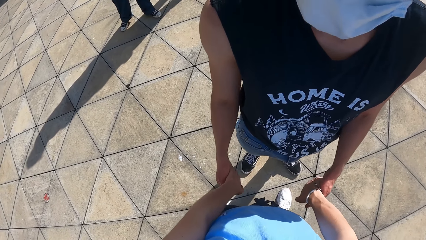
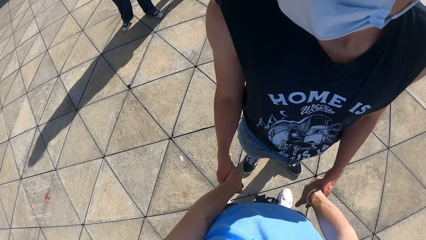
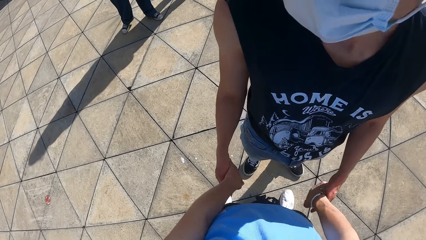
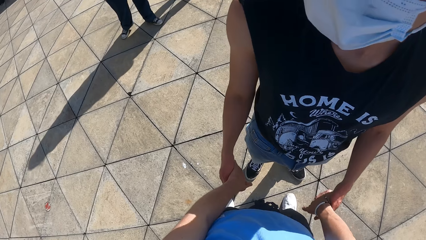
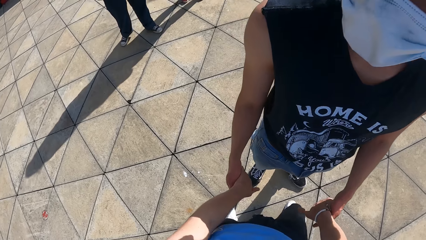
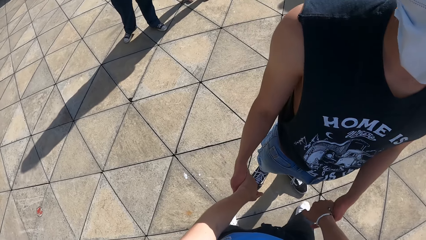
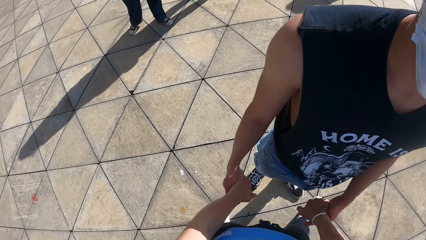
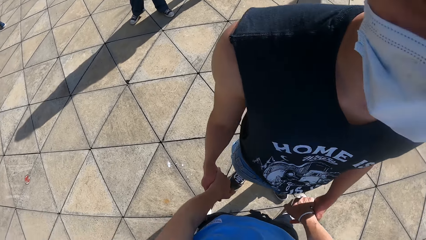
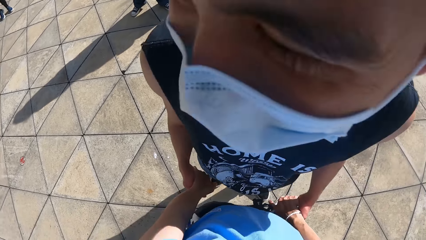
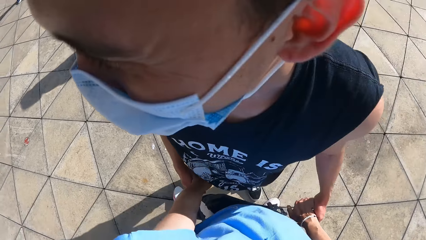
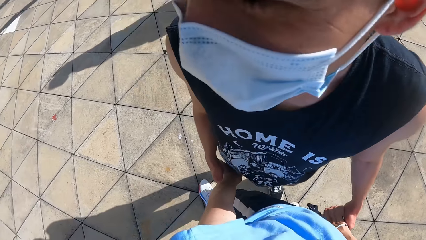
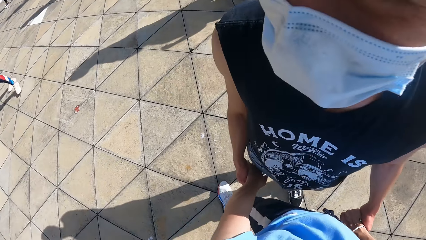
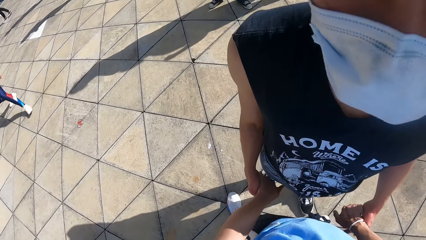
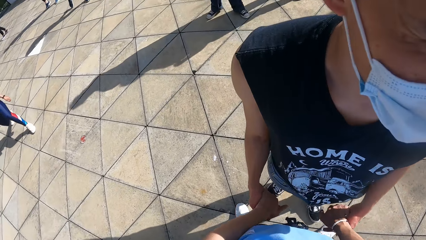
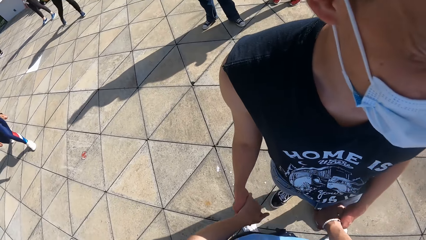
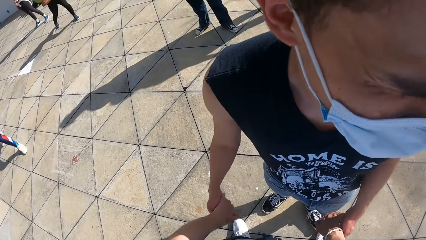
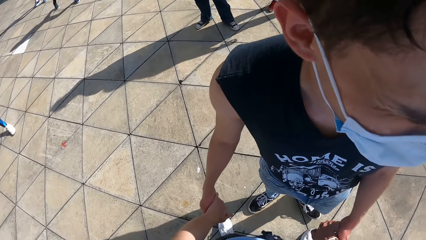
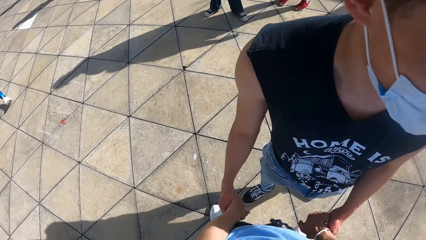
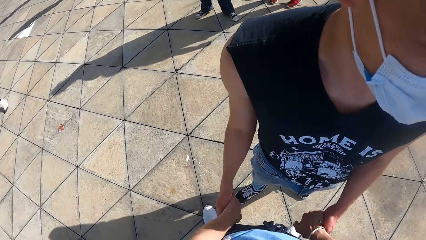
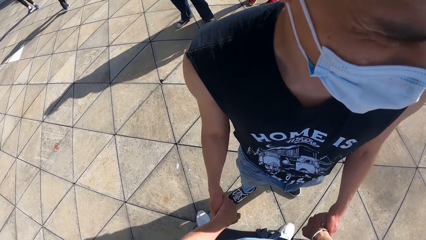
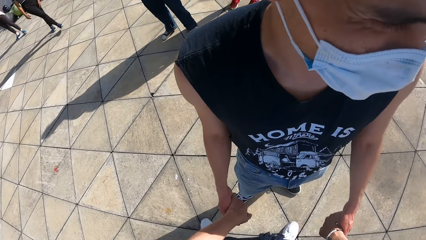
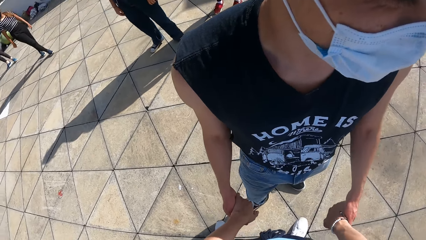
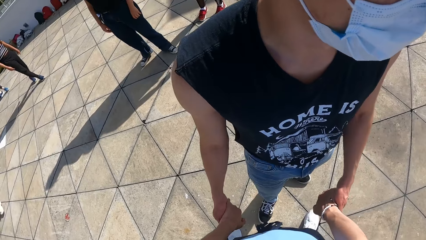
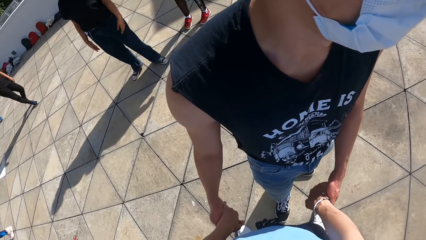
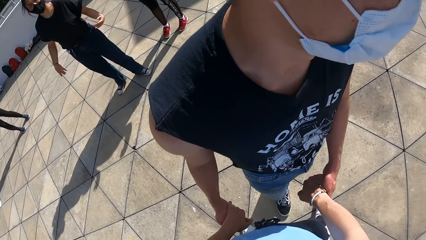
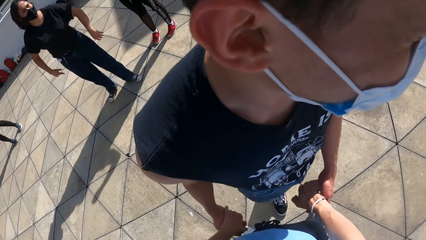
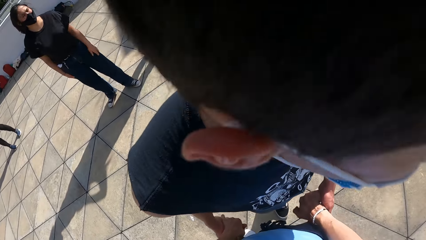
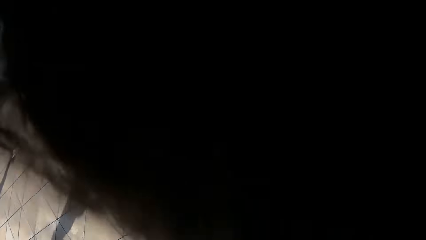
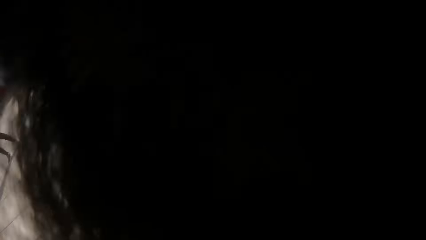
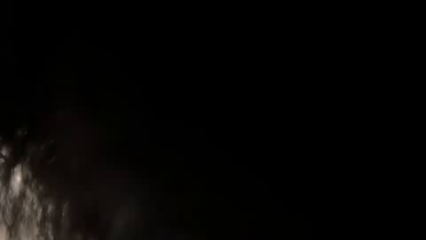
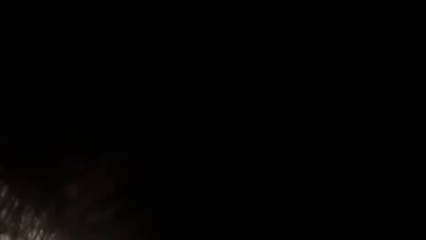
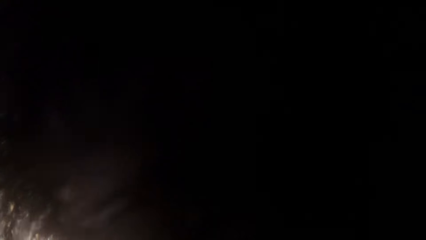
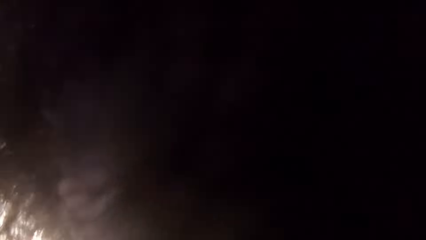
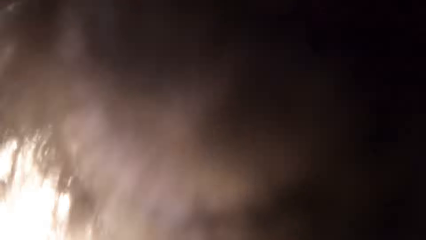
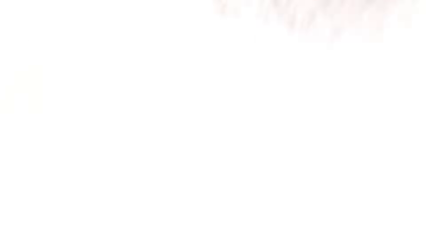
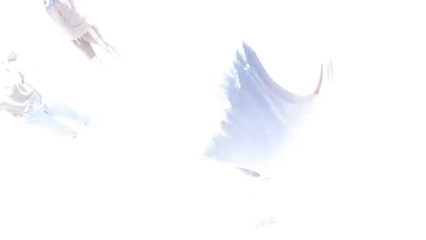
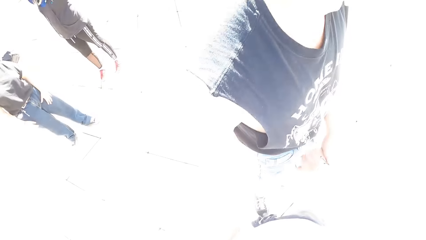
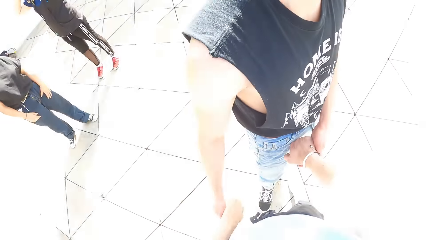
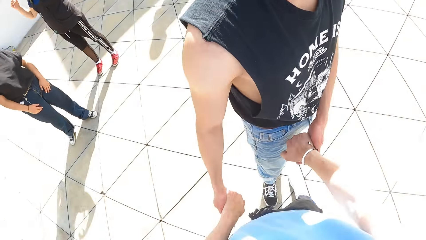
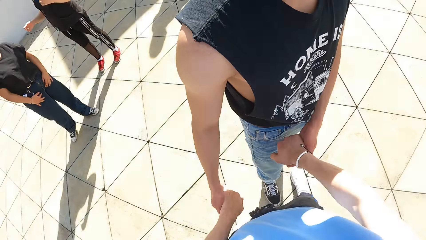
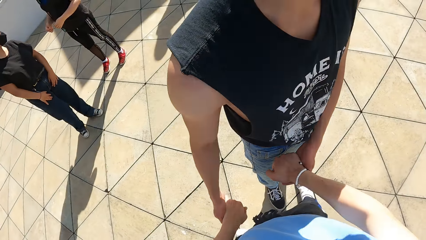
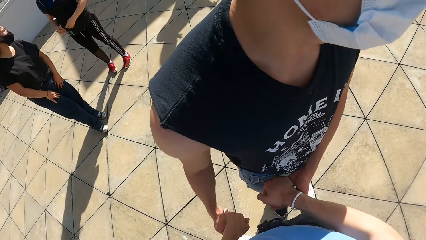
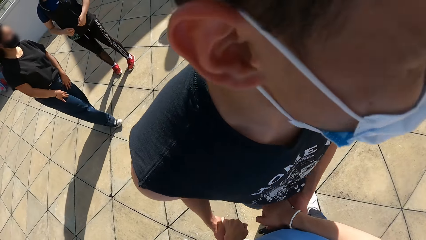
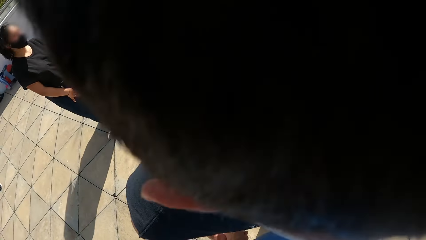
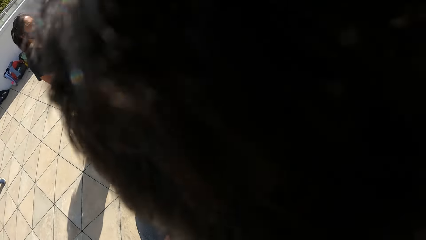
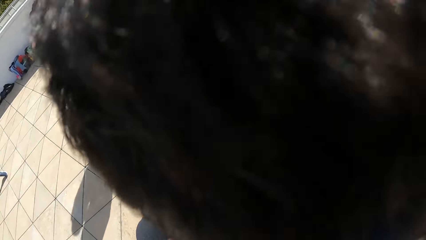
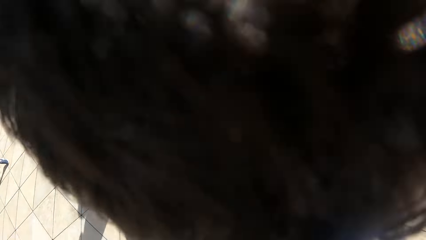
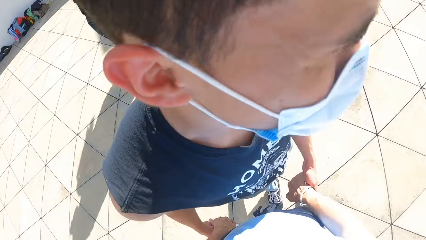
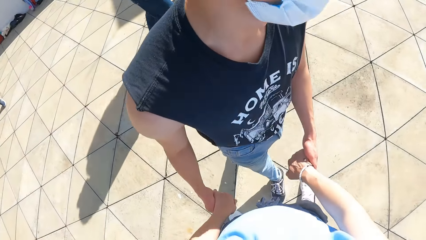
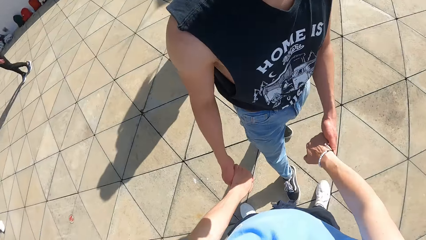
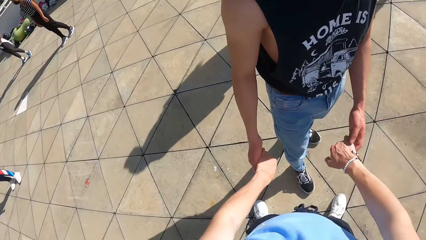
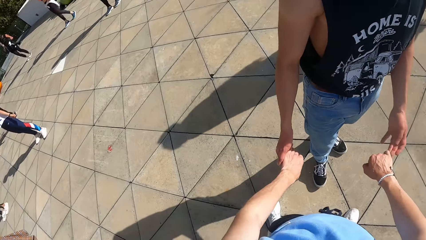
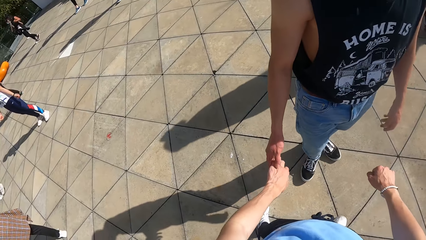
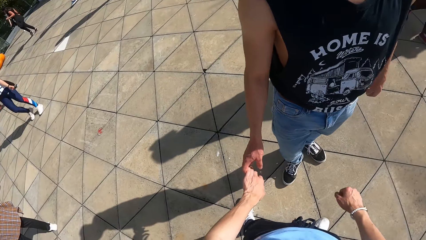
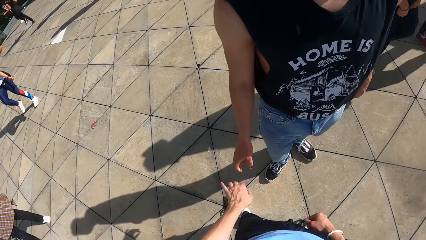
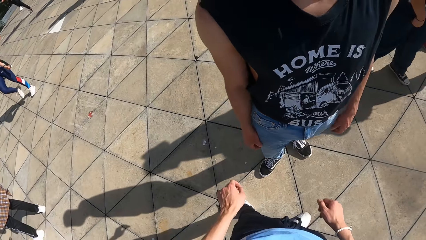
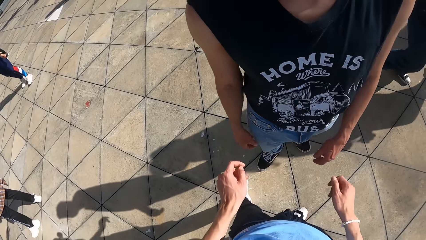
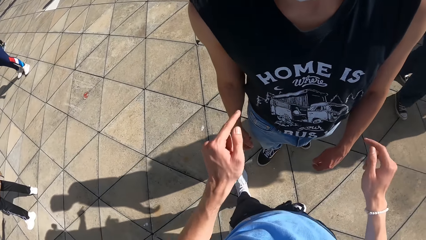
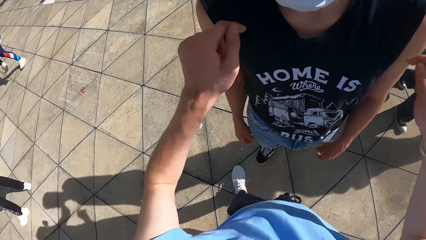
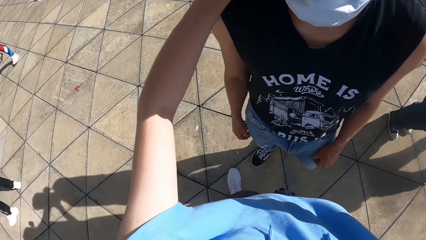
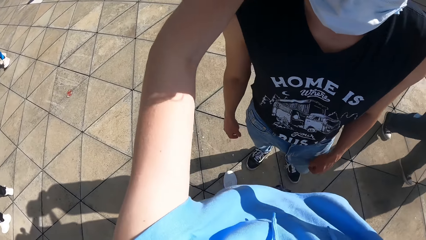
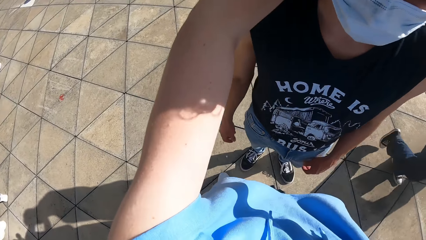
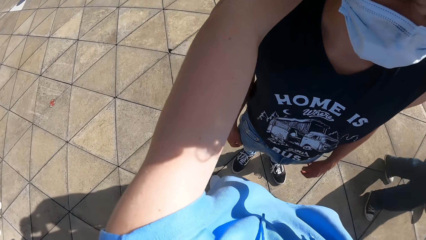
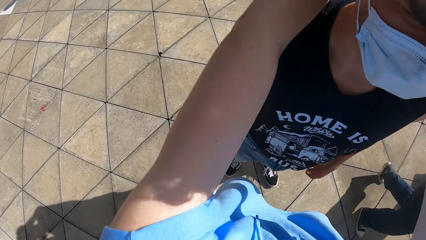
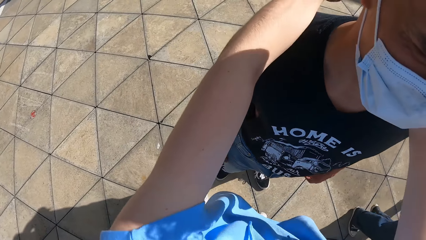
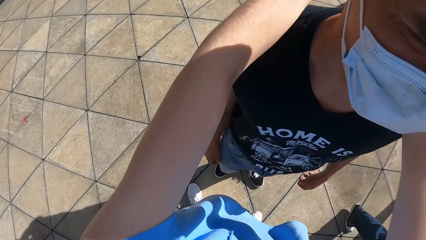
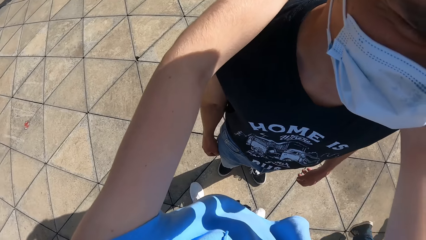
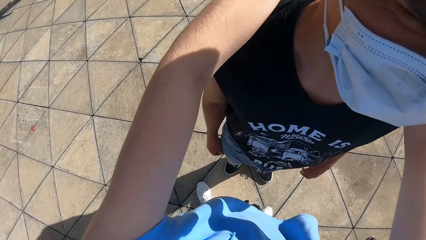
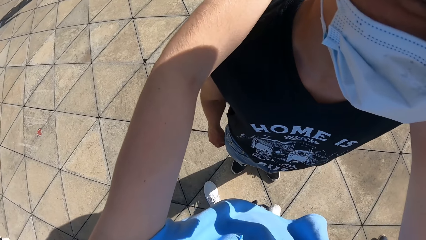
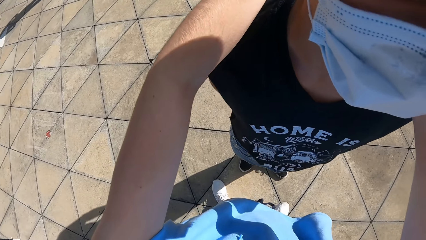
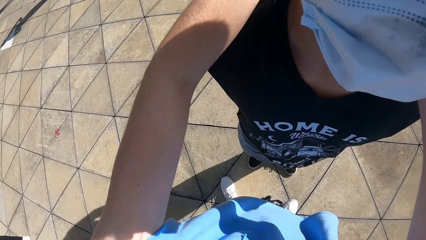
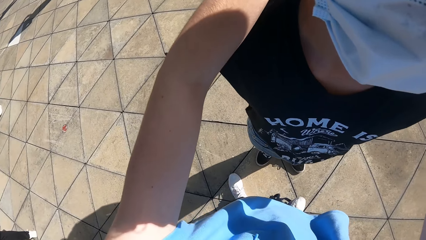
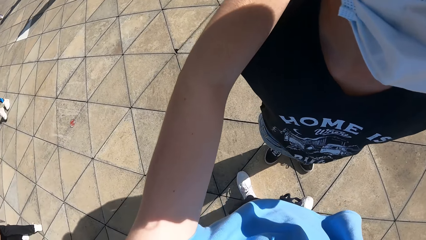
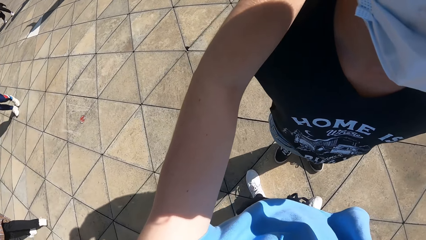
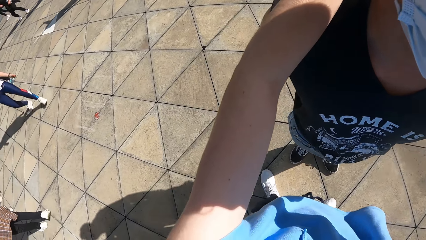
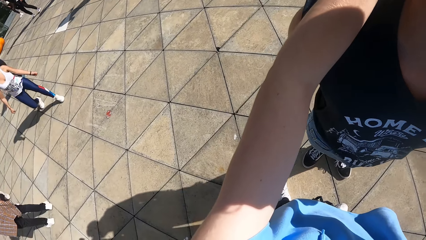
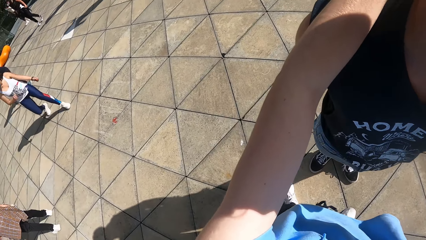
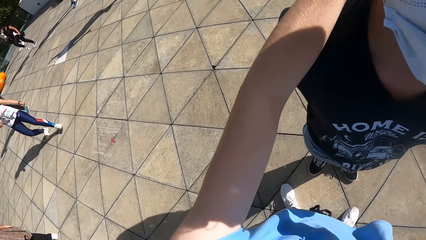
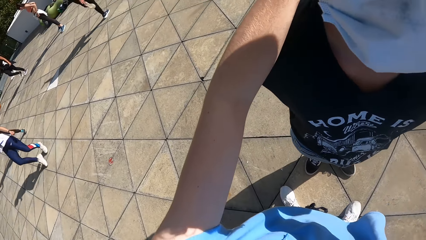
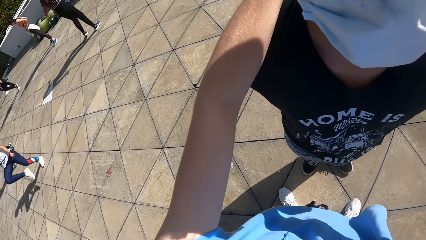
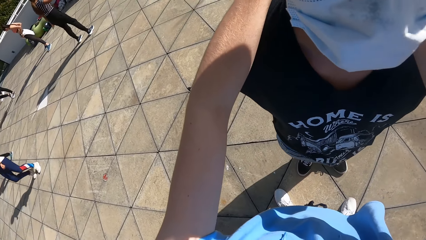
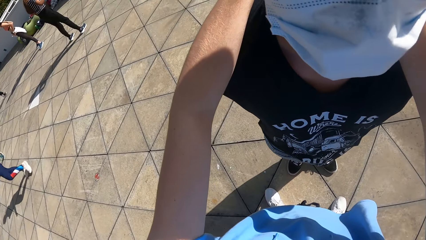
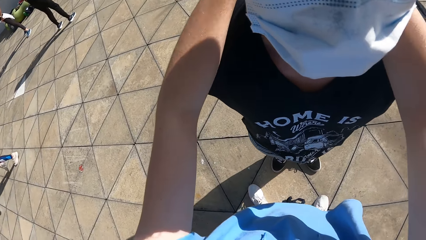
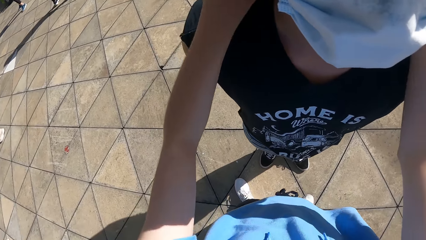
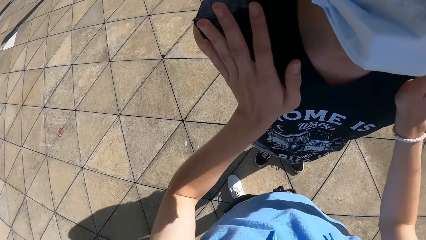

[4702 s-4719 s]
The camera wearer holds the man's shoulders. They place both hands on the man.
